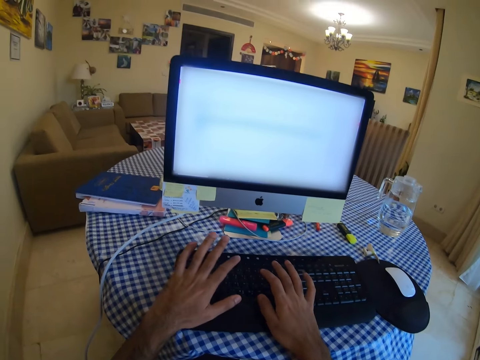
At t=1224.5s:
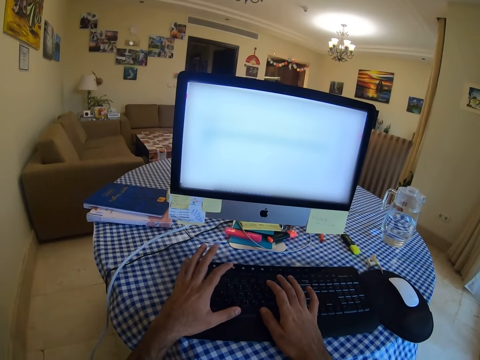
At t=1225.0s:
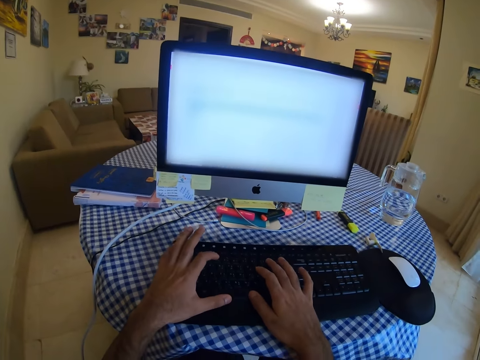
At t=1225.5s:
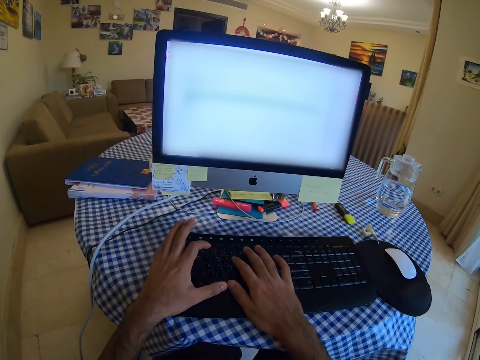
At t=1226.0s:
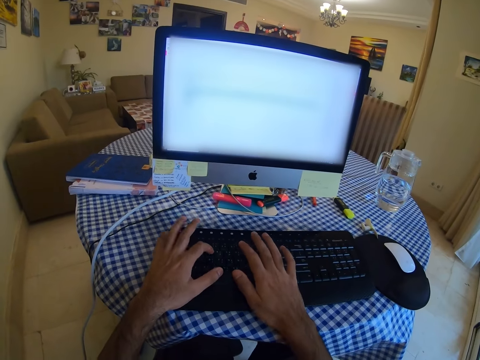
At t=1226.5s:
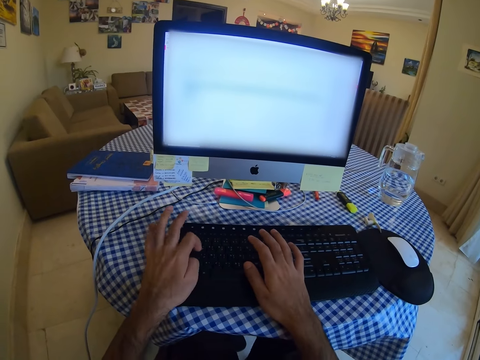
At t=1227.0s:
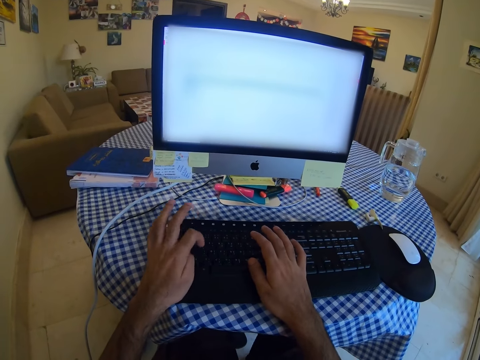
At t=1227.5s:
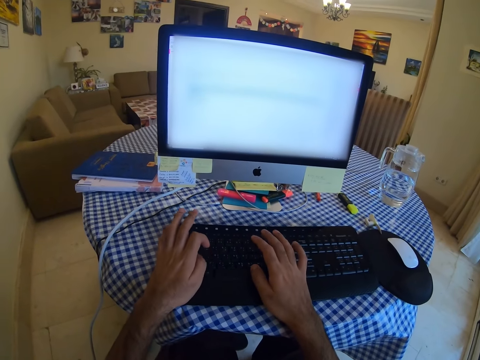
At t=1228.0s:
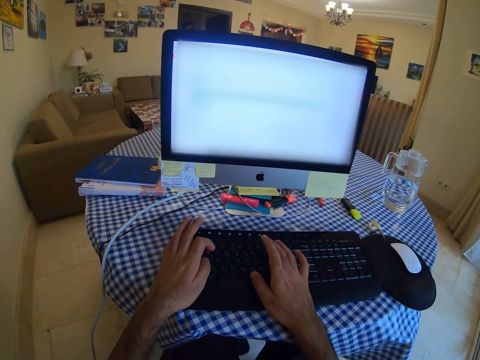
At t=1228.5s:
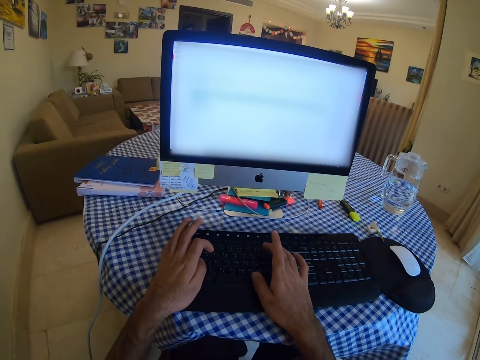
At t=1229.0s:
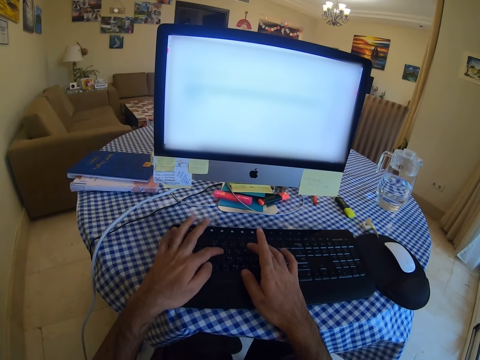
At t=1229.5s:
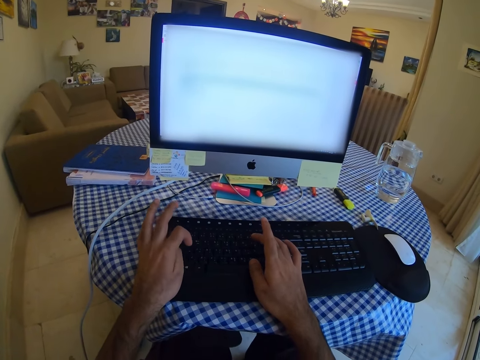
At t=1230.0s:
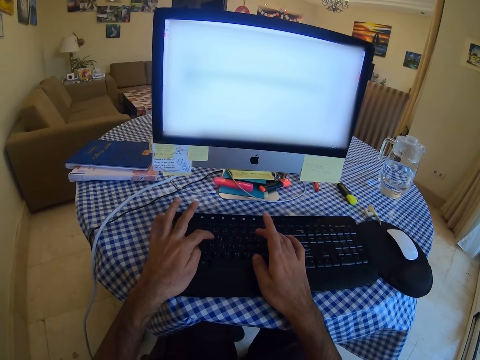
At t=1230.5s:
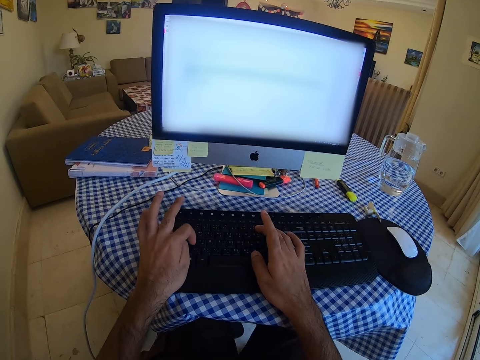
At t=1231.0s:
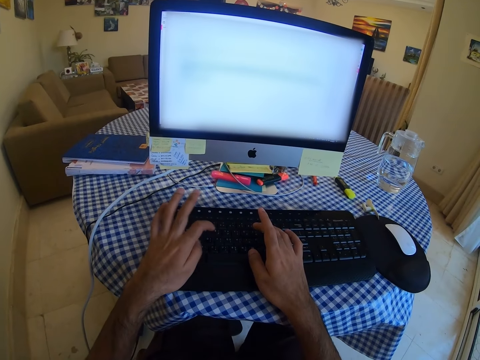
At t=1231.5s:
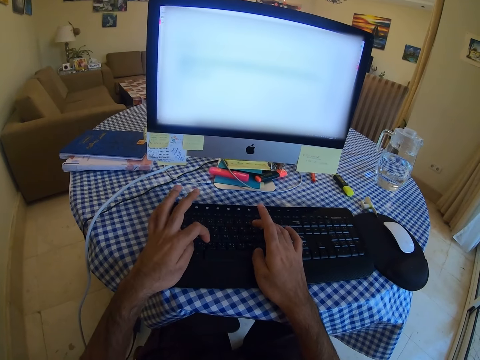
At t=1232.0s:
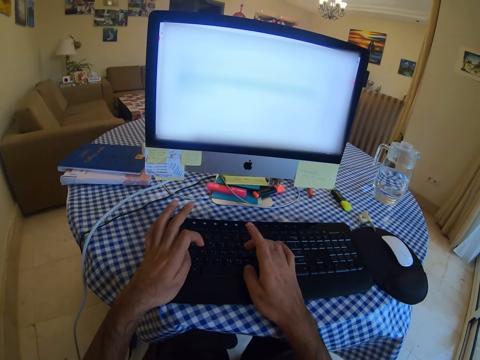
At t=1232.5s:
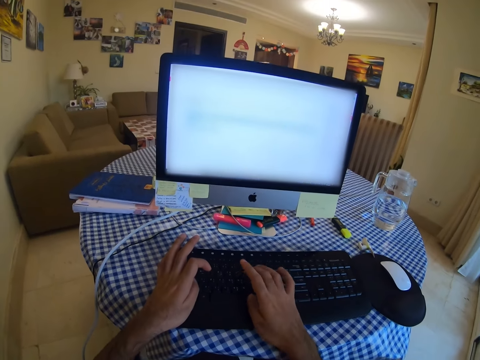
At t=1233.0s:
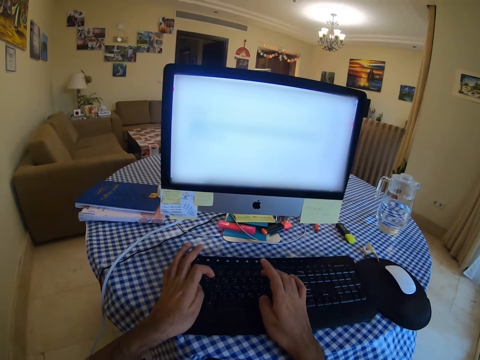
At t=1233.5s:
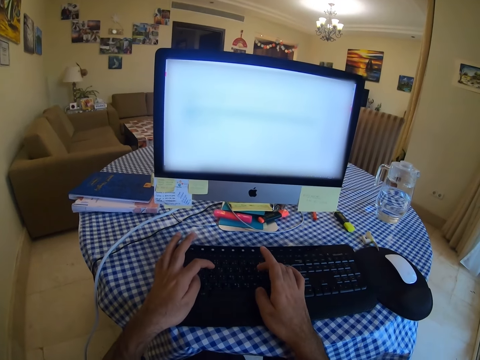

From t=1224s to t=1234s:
The camera wearer types on a keyboard. They type on the keyboard repeatedly.

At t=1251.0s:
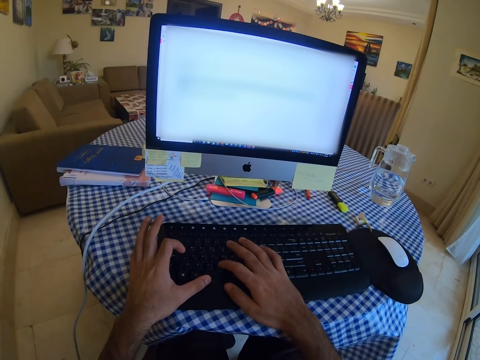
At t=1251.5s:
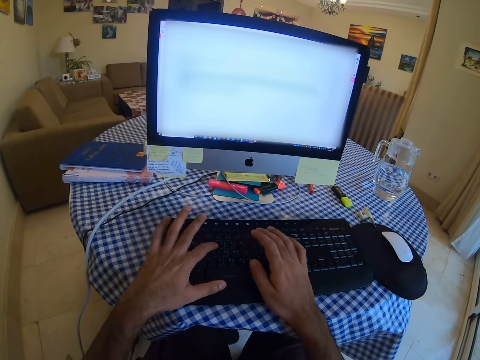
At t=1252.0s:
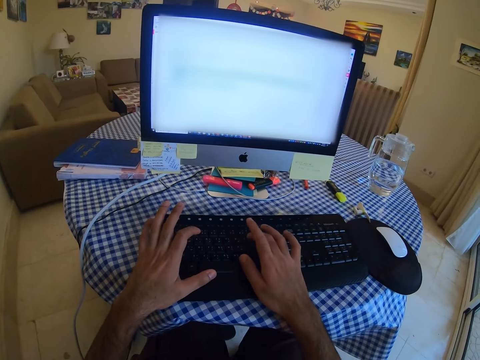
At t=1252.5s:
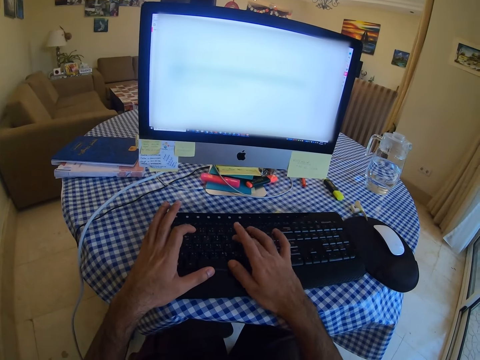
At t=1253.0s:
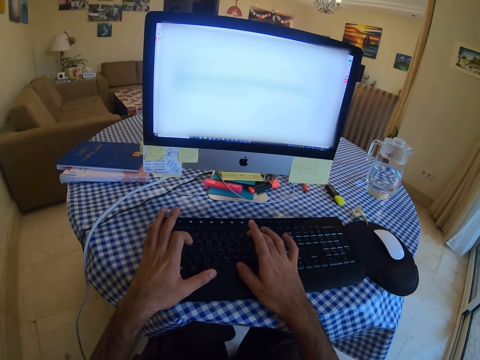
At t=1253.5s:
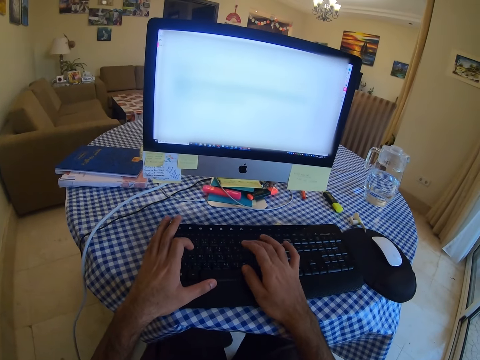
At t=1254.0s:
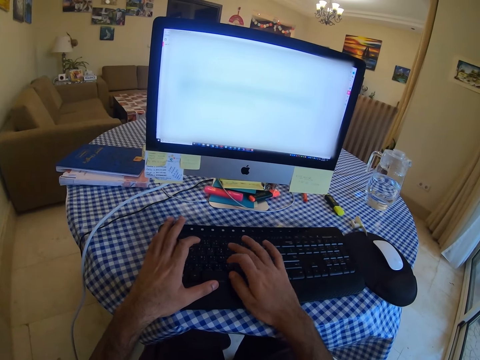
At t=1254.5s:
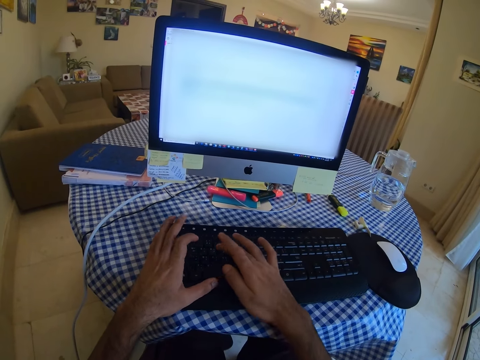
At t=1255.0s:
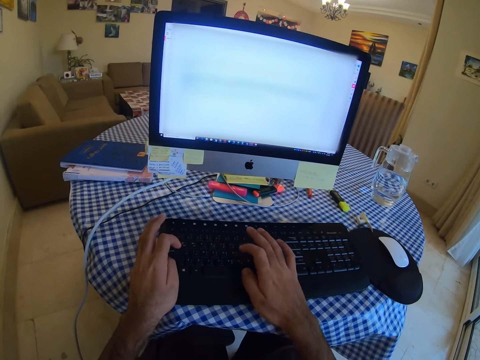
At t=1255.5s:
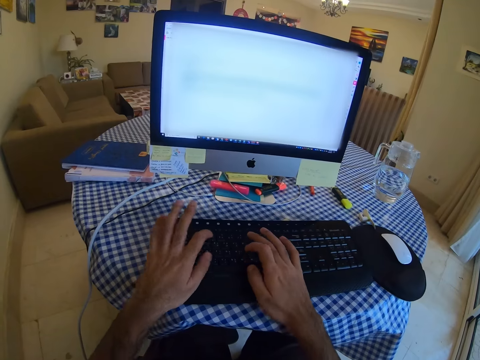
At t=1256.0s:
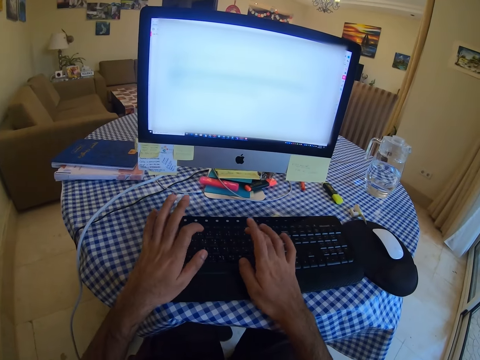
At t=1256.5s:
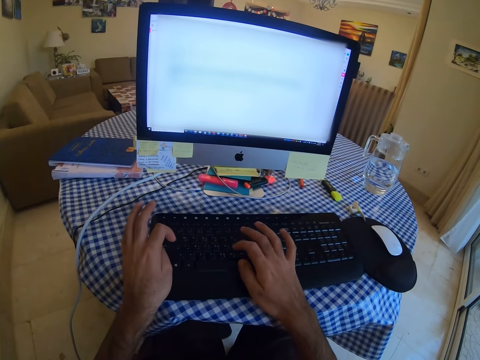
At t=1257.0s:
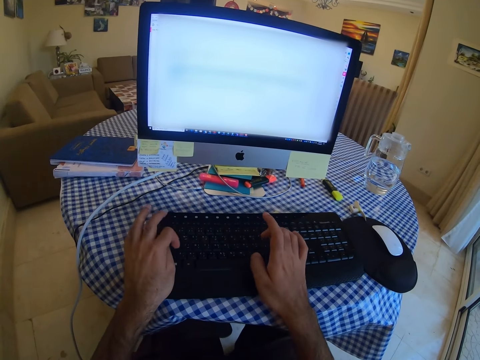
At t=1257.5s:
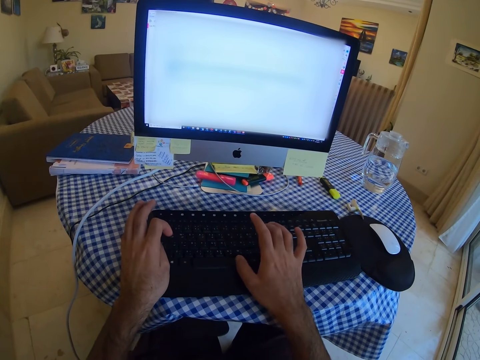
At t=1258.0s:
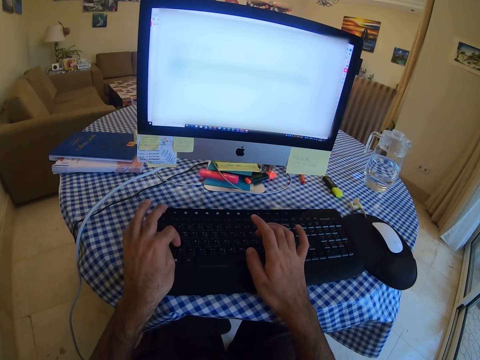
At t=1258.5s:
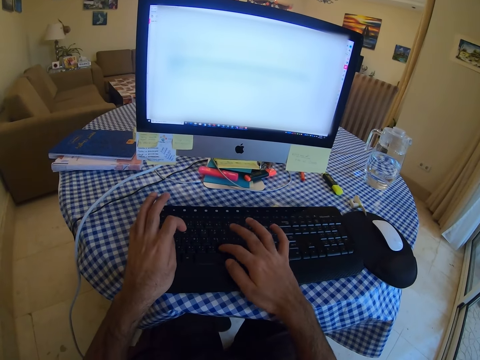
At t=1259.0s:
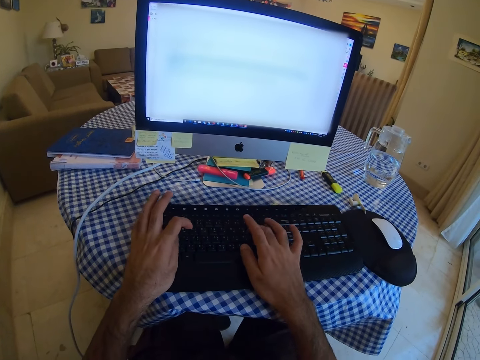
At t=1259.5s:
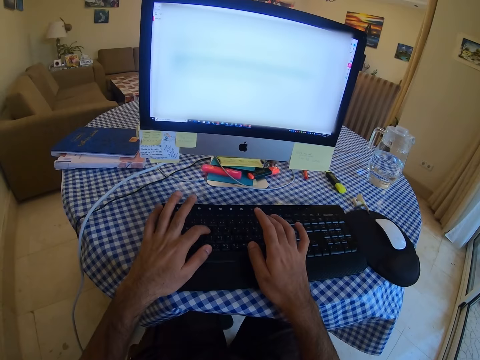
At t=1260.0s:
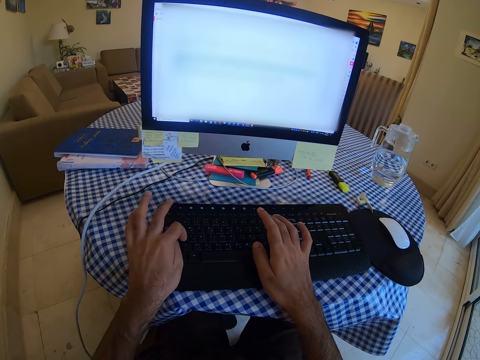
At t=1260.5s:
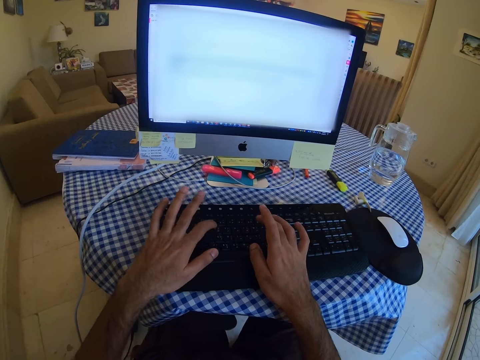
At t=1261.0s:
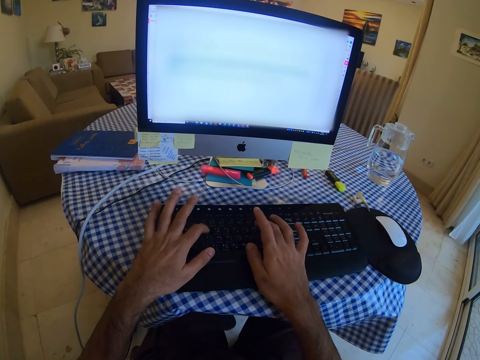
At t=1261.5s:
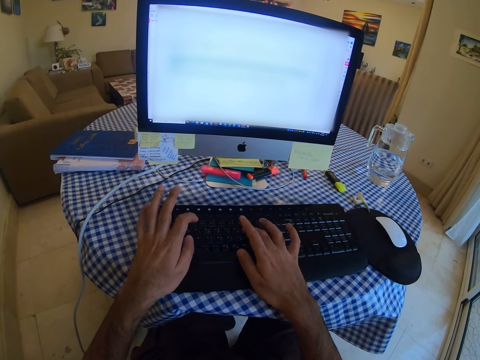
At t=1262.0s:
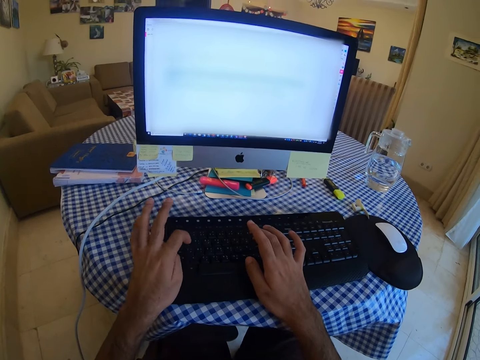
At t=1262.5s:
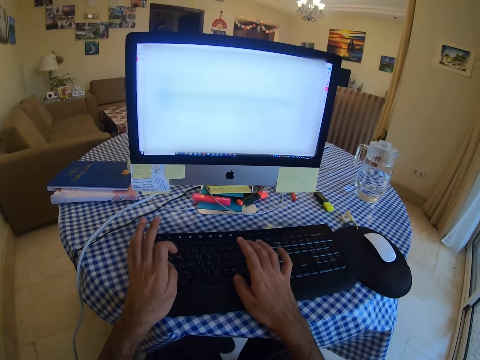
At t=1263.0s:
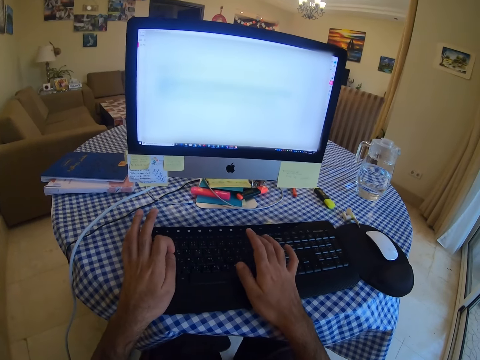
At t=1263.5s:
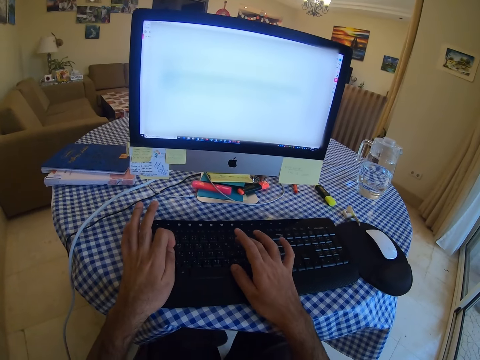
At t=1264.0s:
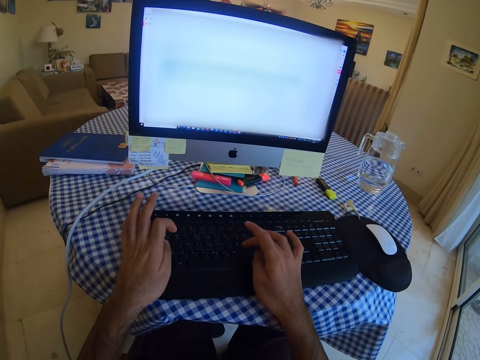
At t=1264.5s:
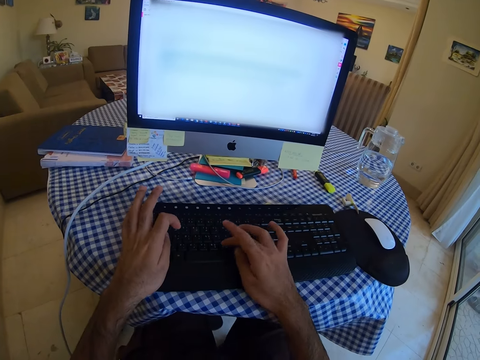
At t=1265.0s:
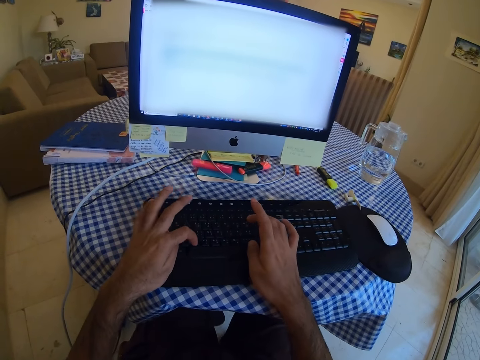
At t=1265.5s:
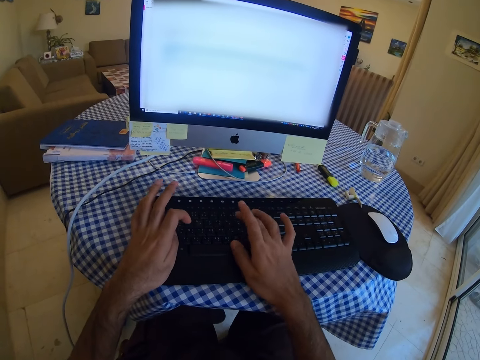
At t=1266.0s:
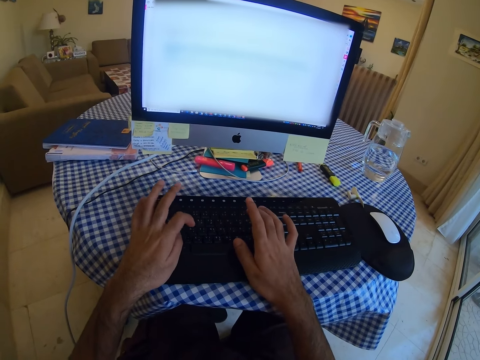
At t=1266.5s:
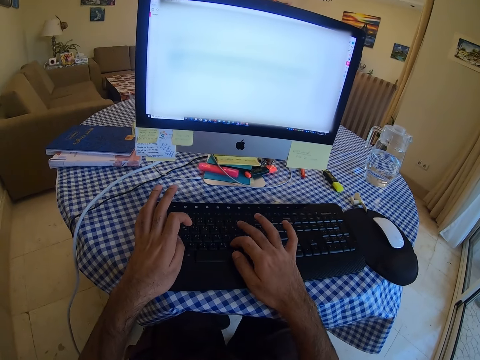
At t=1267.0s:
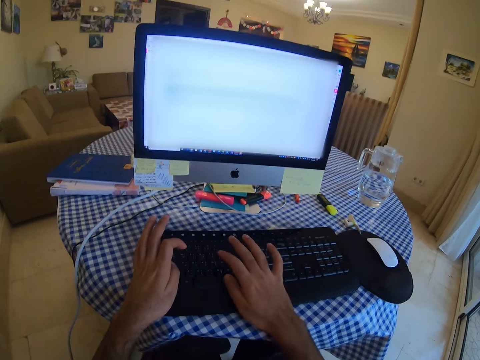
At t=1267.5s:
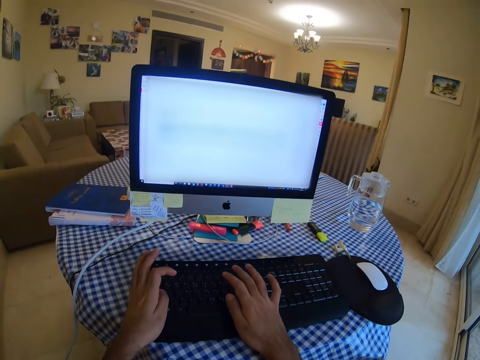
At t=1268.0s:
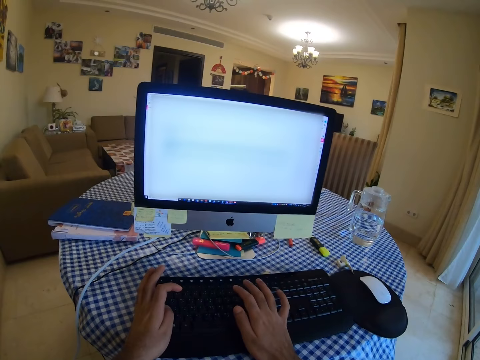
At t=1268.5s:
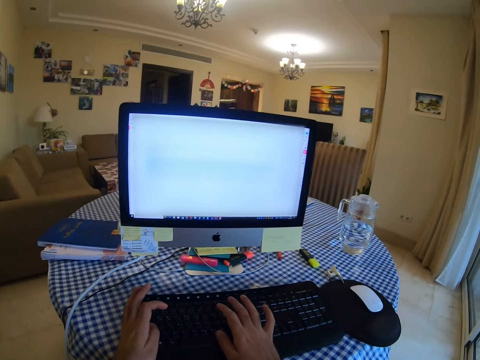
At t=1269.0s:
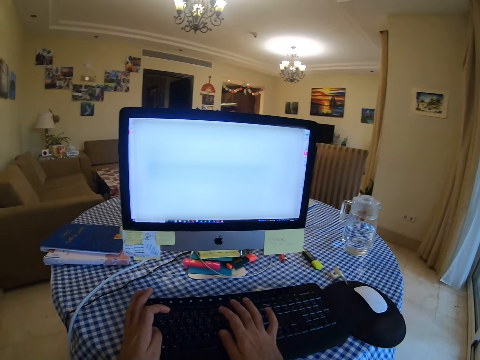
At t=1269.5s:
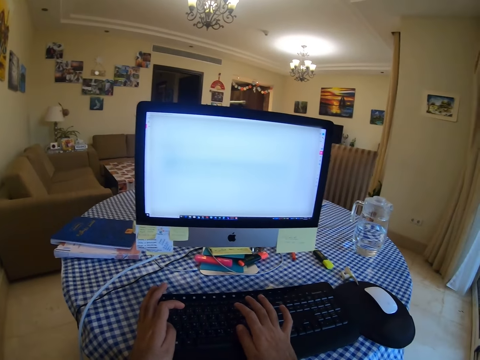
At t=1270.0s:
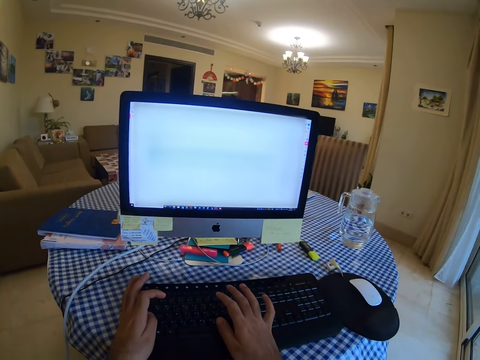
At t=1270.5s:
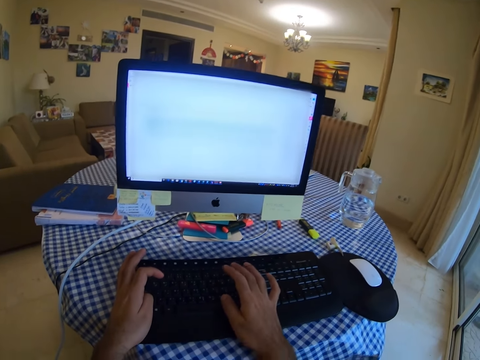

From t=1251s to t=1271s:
The camera wearer types on a keyboard. They type on the keyboard repeatedly.
